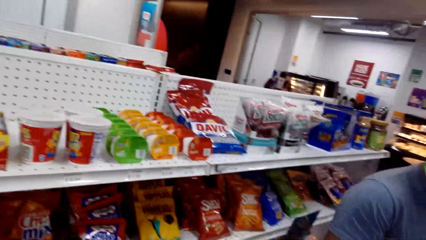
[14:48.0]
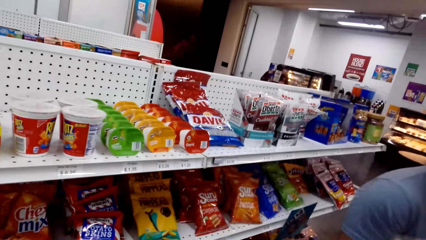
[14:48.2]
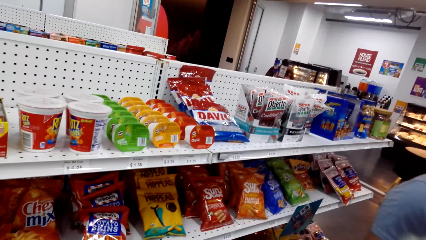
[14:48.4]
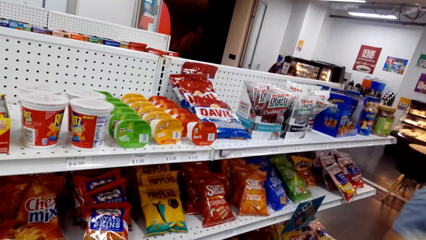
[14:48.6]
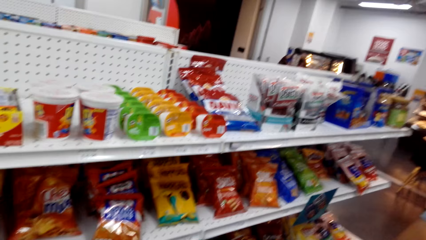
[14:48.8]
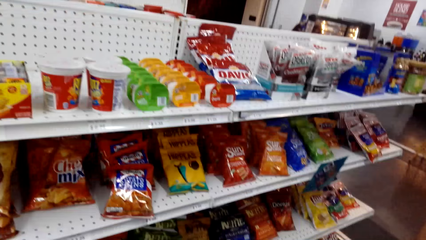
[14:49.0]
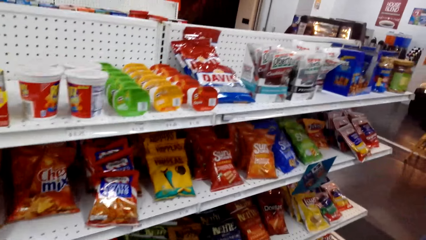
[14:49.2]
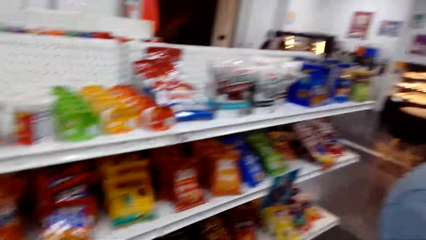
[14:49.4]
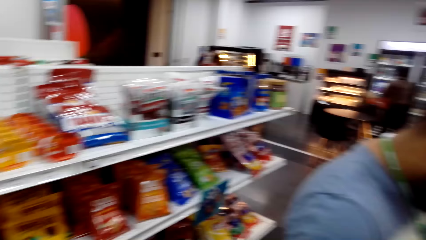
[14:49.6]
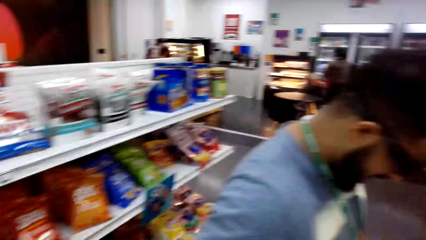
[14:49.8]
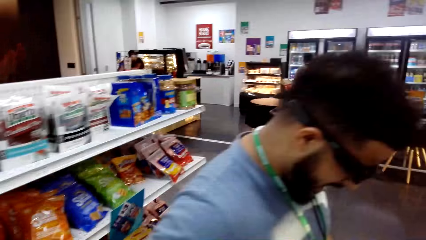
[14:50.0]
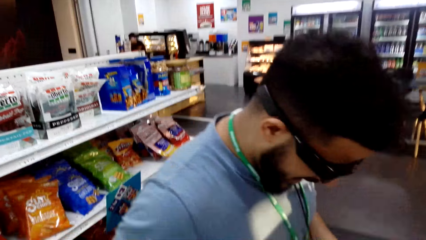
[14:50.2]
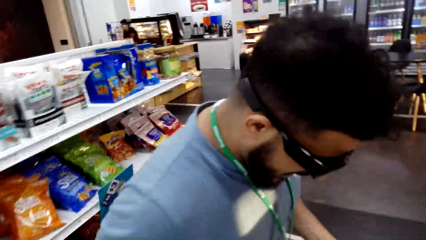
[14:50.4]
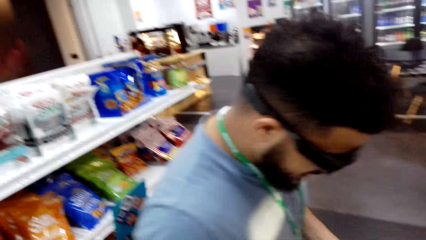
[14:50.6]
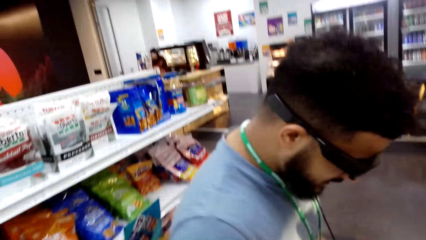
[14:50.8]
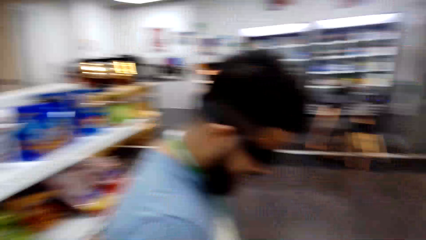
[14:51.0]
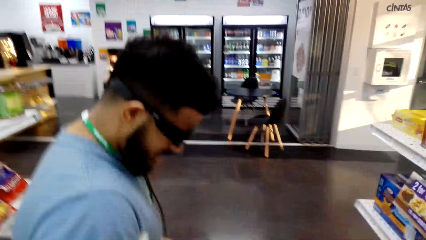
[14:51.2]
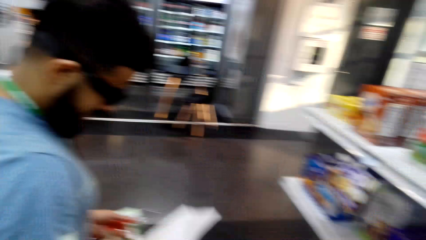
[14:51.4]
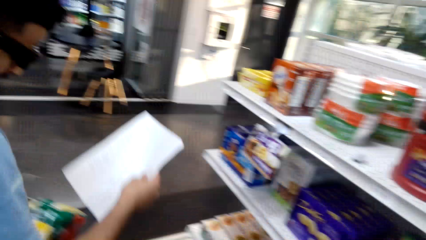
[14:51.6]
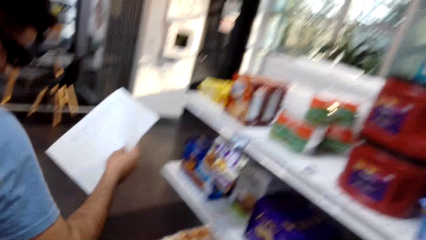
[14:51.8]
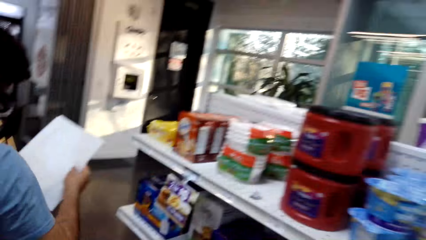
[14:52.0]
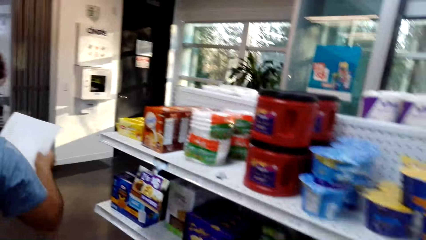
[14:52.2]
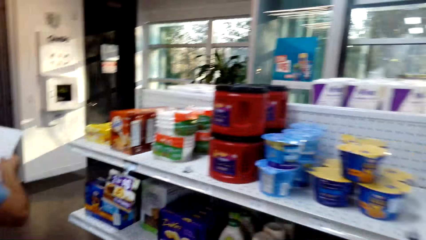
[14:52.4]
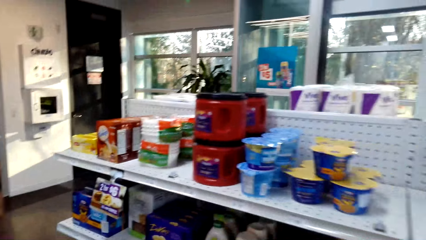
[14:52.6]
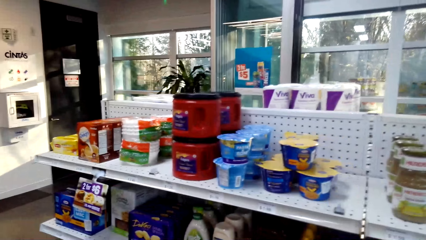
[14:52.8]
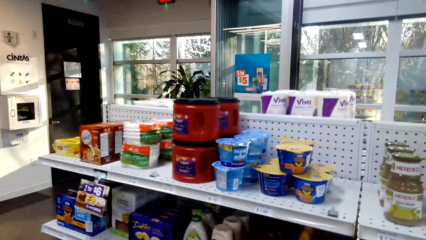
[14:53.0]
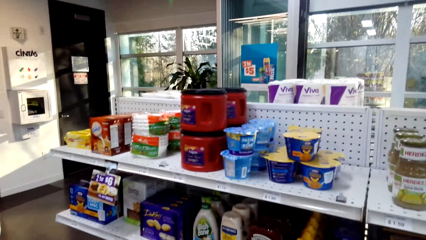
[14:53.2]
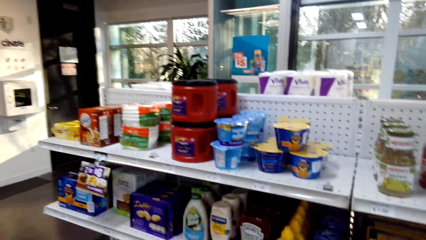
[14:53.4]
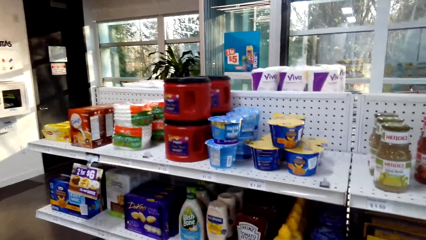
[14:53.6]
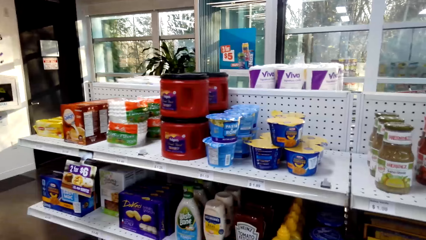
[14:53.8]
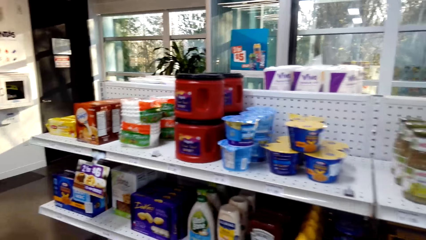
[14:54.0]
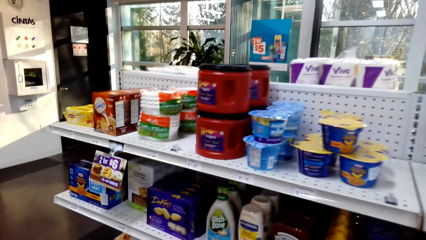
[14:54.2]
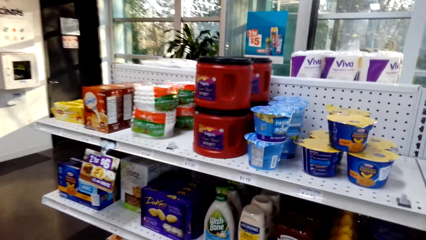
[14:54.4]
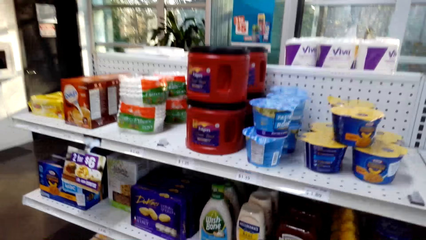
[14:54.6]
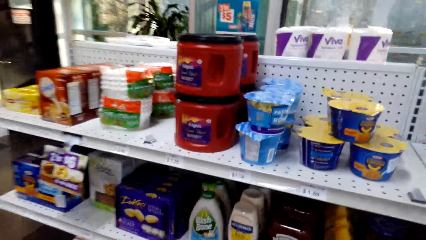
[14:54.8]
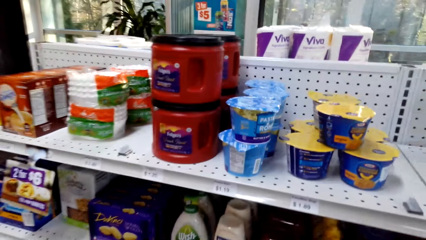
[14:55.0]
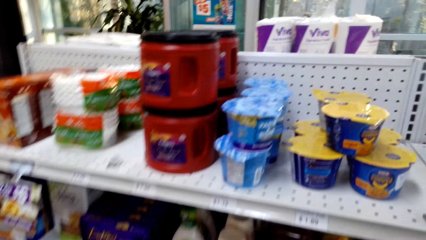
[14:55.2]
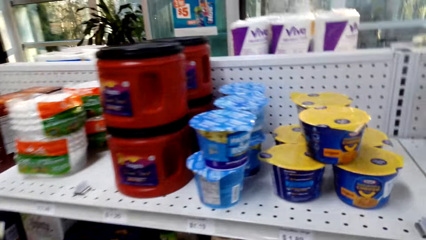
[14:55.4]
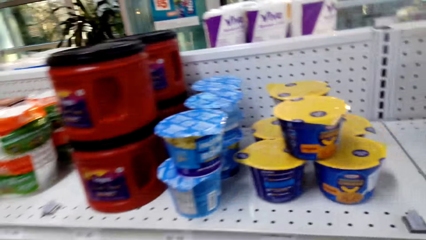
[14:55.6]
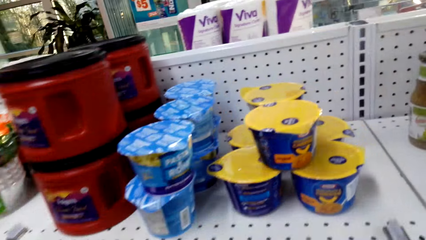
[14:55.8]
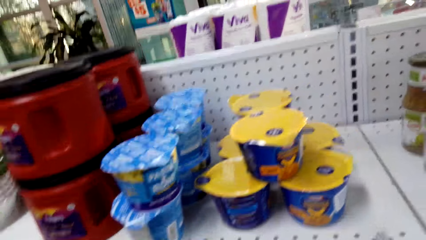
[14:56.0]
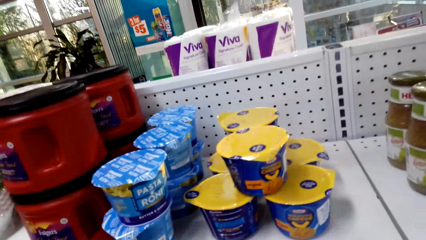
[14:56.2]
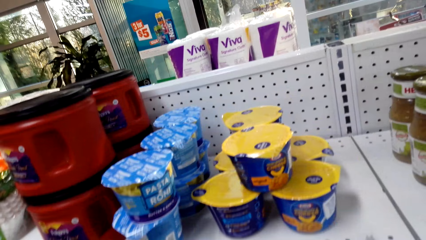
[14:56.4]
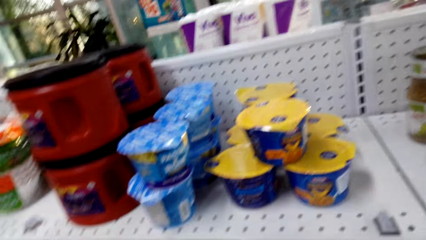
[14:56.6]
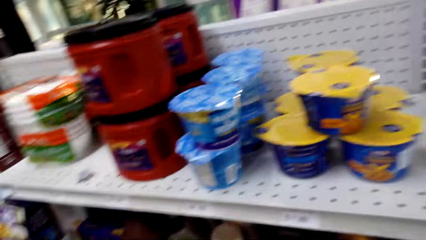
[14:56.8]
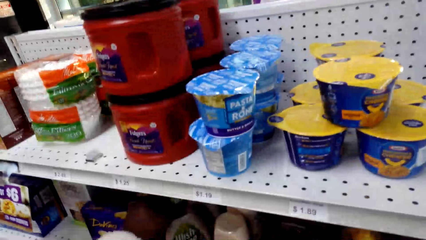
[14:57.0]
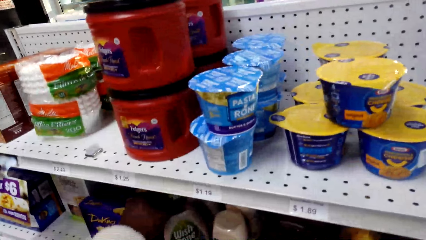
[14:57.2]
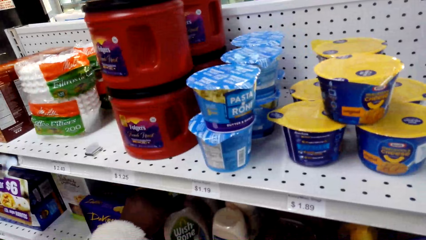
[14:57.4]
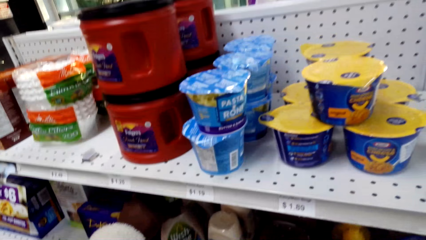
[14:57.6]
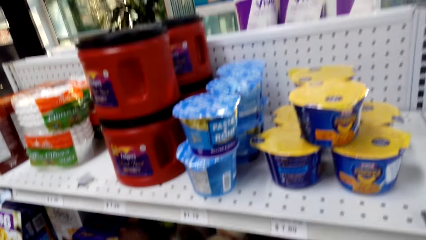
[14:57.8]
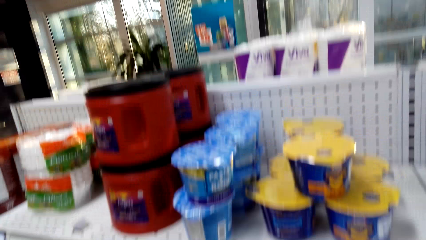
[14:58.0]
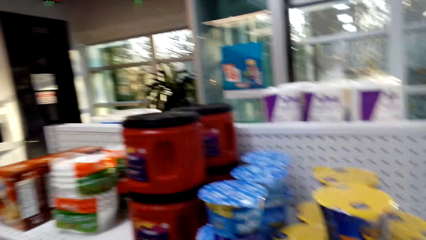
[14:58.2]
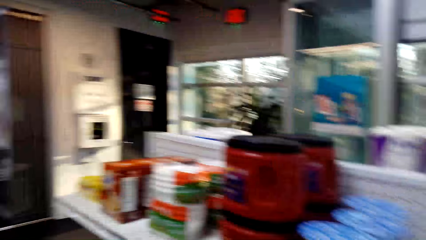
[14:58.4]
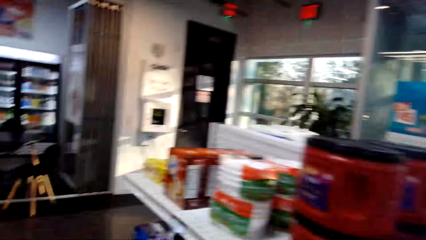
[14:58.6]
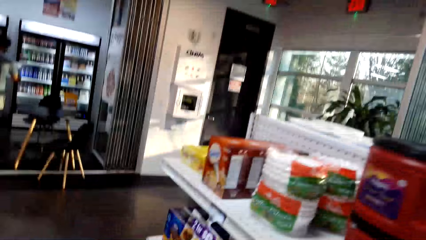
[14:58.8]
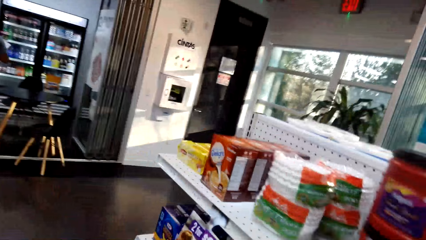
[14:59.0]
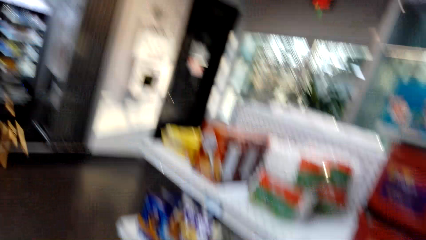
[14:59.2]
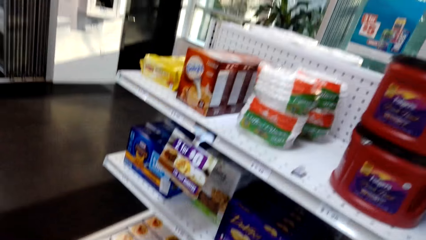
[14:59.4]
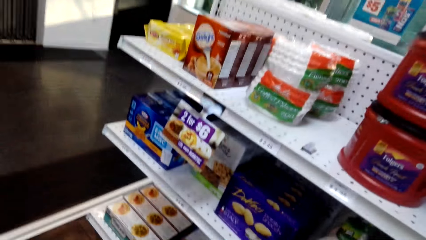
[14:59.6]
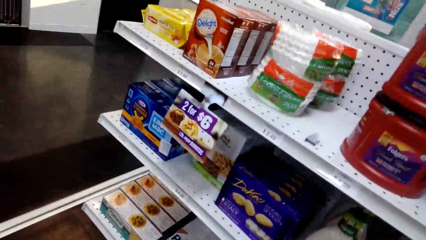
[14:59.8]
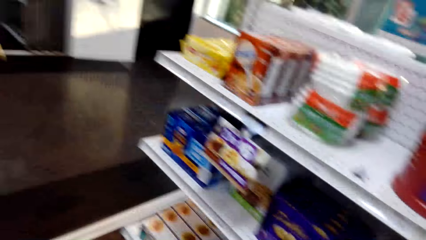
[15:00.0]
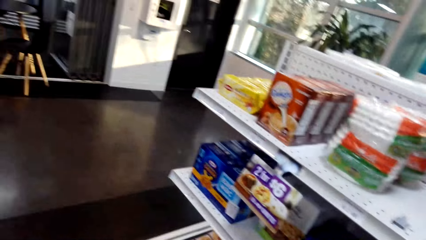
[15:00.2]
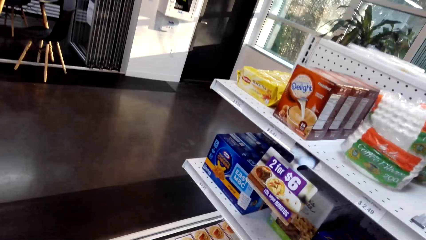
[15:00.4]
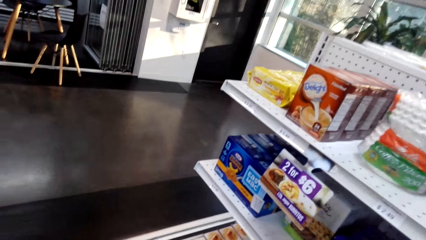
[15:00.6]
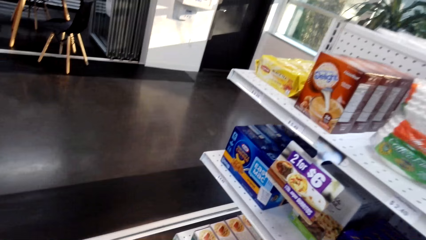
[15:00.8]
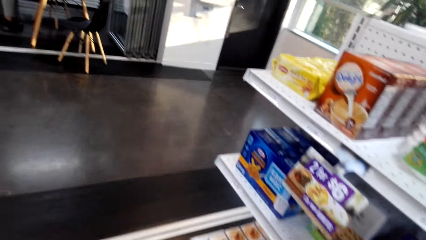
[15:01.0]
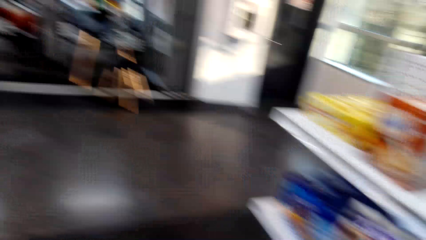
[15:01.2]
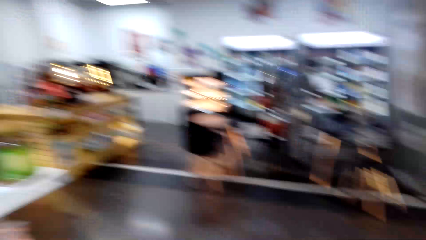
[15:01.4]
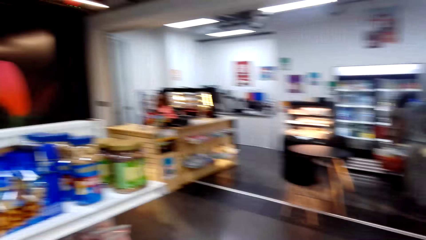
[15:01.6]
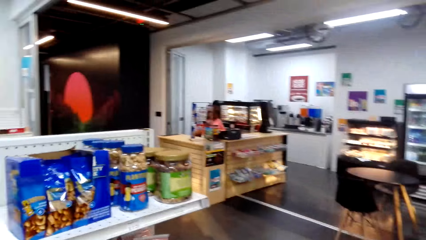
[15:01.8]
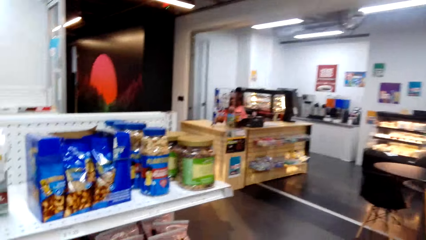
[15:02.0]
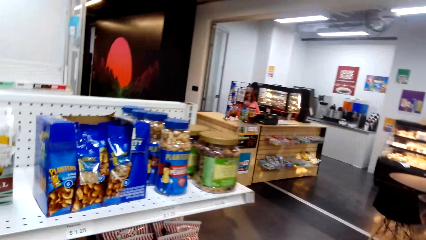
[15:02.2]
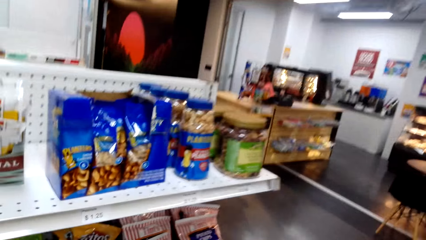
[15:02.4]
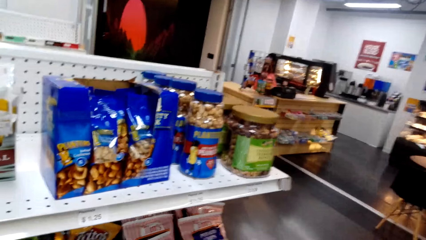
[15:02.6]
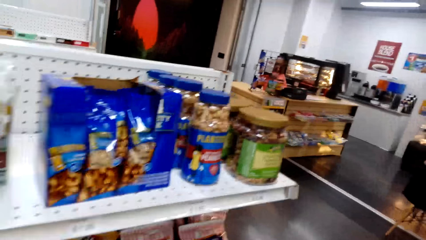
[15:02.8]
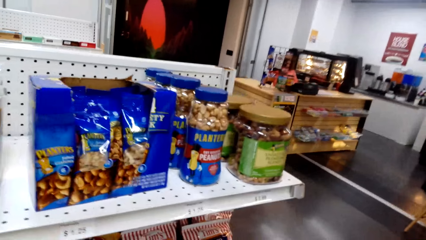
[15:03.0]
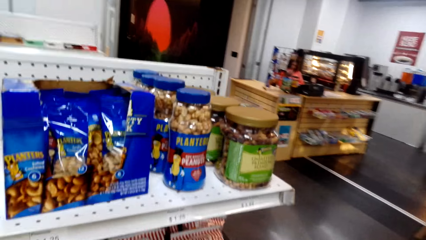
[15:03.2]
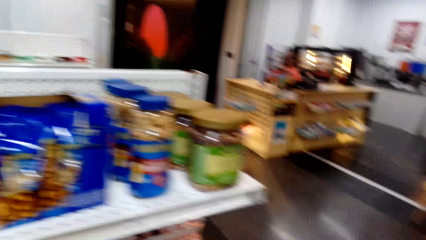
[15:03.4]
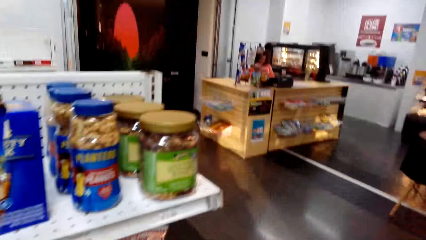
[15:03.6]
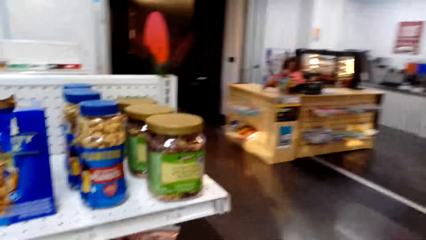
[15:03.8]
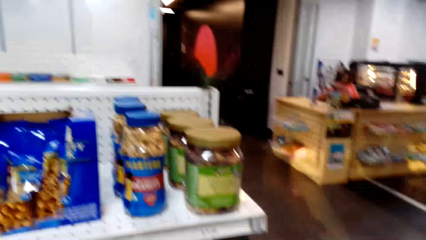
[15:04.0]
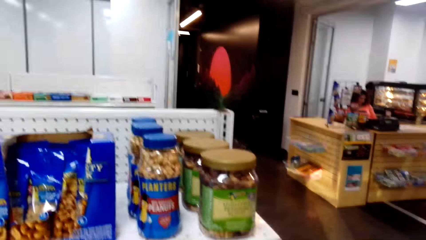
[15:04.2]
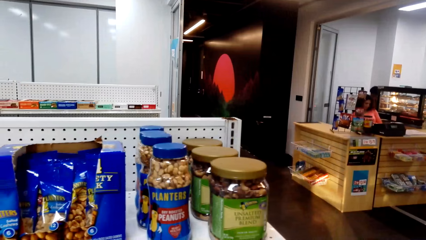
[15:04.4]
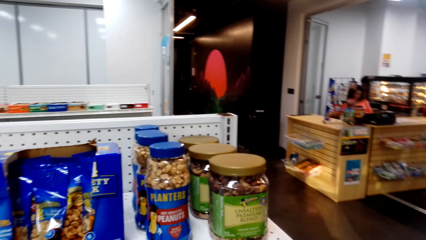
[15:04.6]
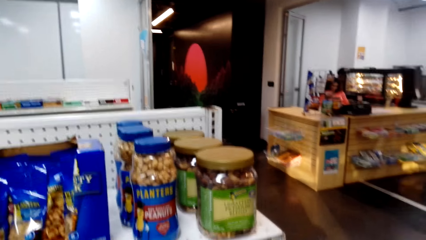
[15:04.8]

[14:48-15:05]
The camera wearer looks at the items in a shelf. They look at a man. They talk with the man. The man checks a list. The man walks away. The camera wearer looks at the items in the shelf. They look around. They walk around the shop. They look around.
